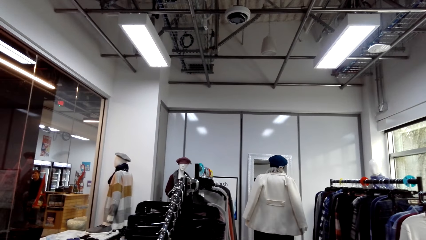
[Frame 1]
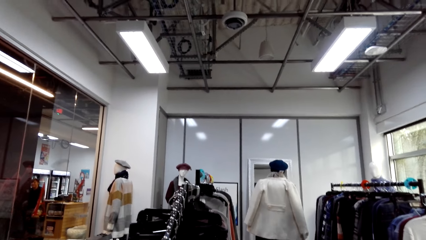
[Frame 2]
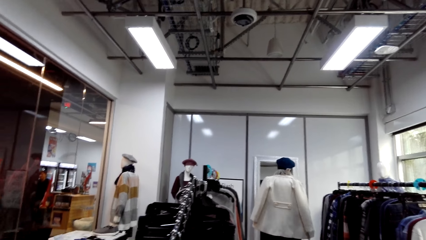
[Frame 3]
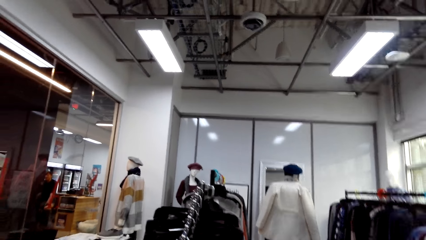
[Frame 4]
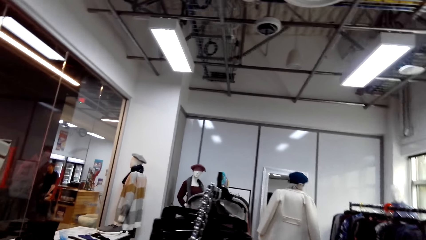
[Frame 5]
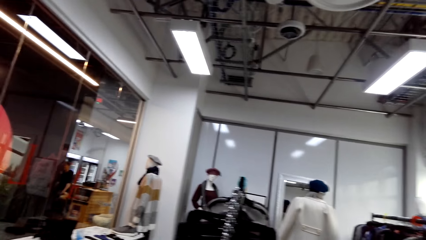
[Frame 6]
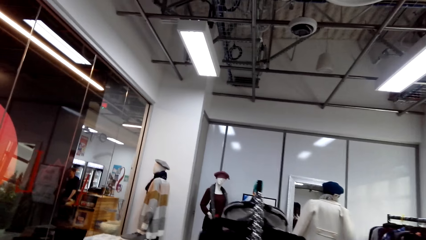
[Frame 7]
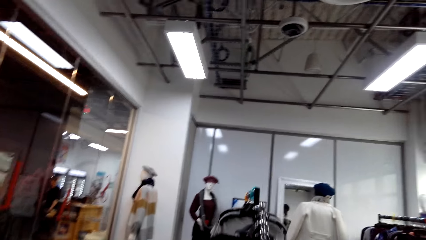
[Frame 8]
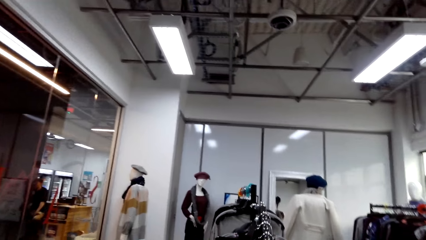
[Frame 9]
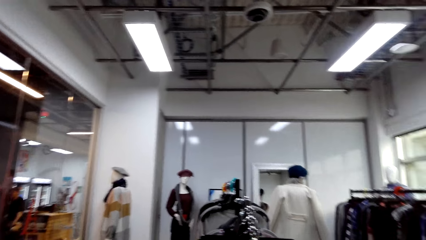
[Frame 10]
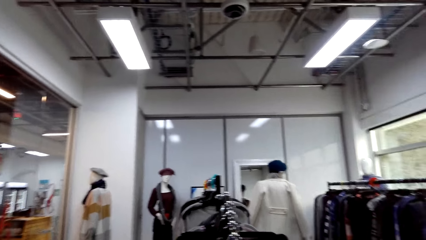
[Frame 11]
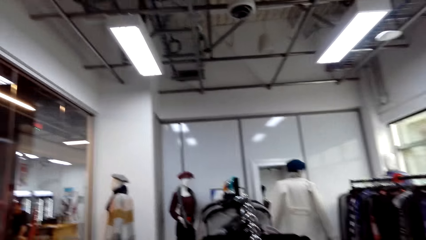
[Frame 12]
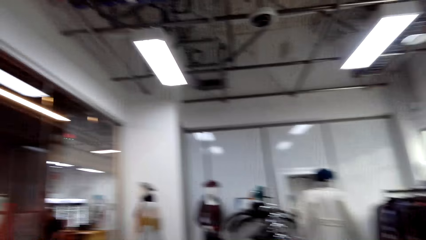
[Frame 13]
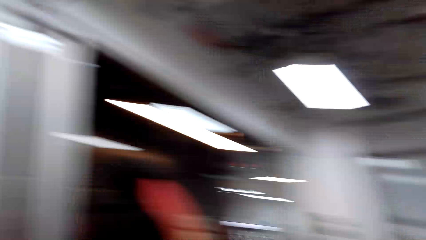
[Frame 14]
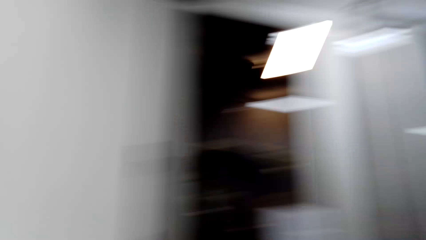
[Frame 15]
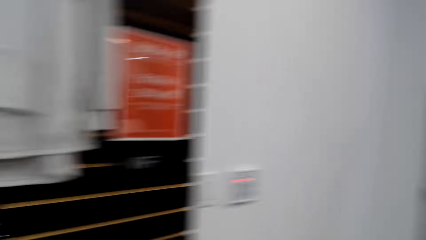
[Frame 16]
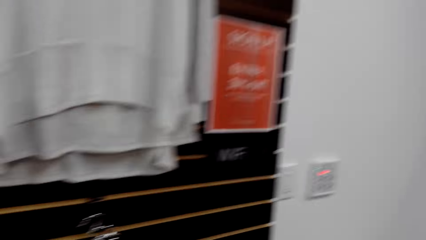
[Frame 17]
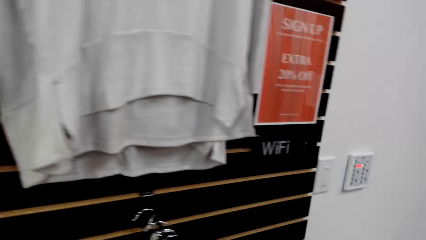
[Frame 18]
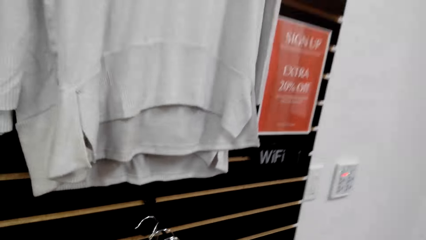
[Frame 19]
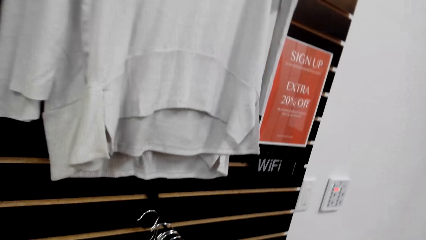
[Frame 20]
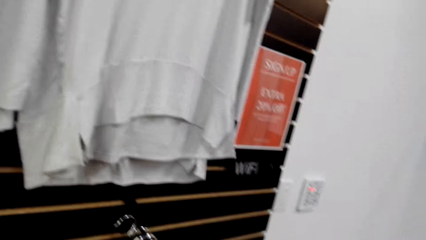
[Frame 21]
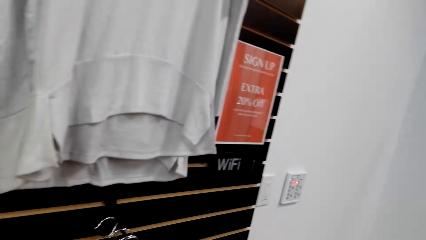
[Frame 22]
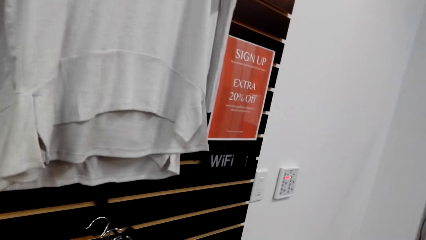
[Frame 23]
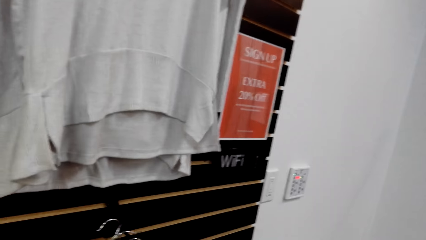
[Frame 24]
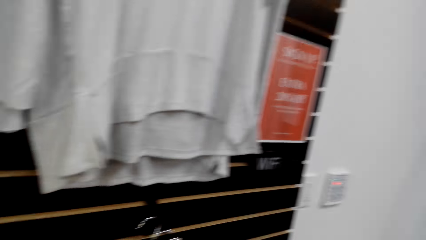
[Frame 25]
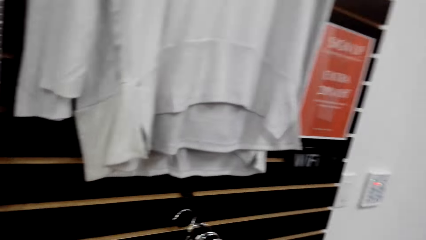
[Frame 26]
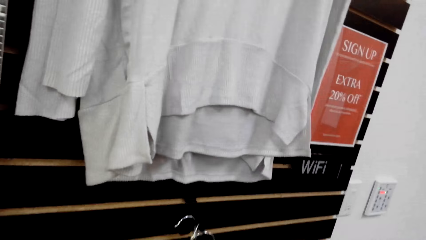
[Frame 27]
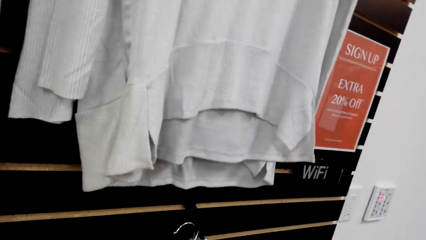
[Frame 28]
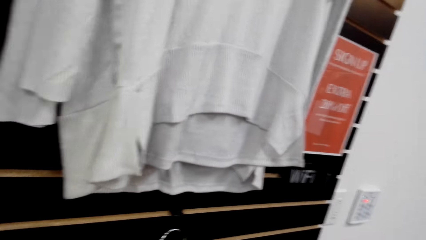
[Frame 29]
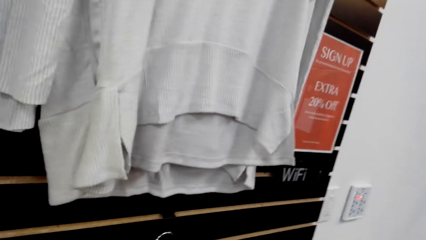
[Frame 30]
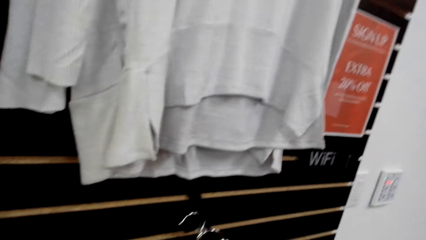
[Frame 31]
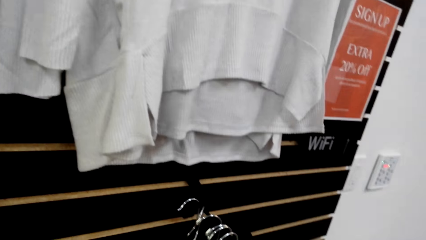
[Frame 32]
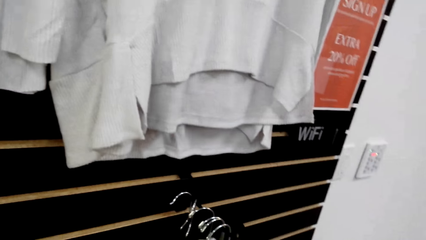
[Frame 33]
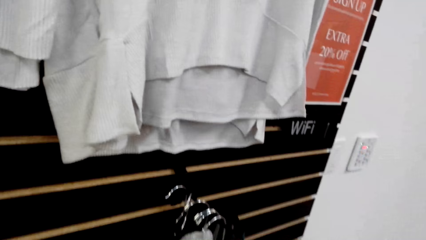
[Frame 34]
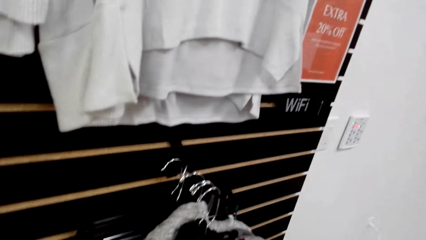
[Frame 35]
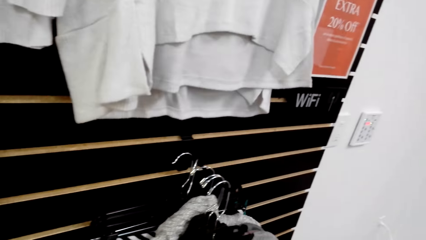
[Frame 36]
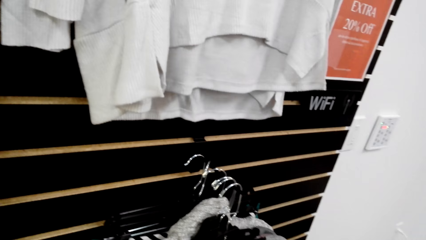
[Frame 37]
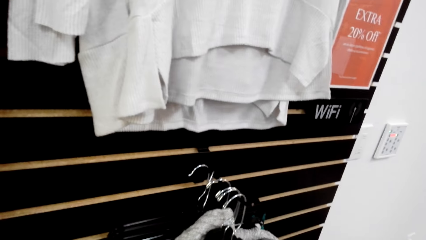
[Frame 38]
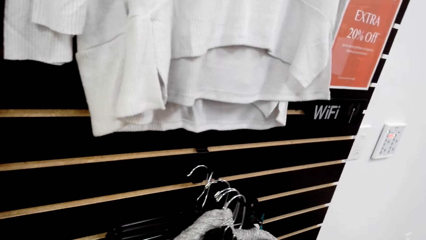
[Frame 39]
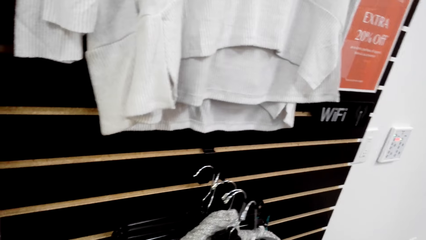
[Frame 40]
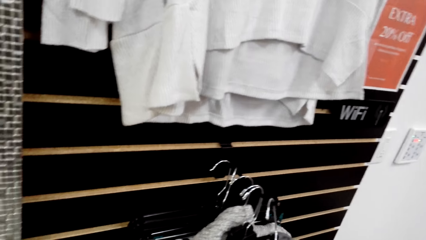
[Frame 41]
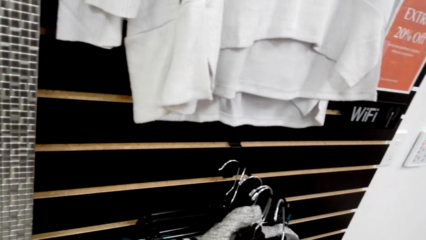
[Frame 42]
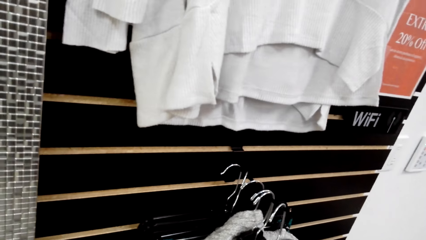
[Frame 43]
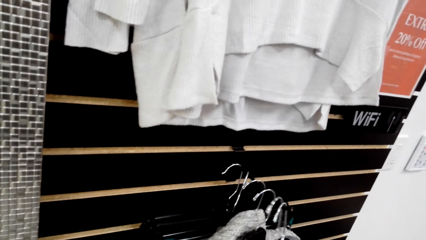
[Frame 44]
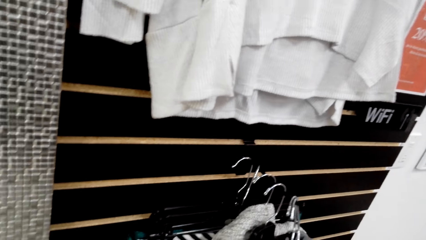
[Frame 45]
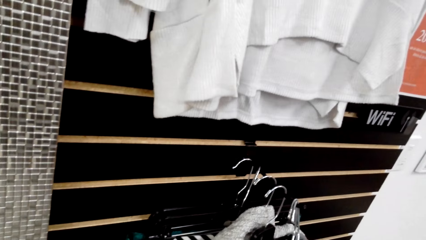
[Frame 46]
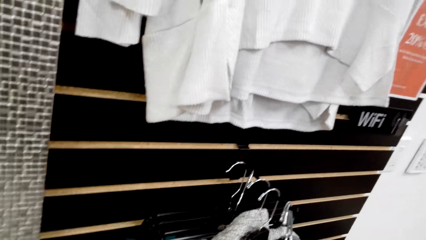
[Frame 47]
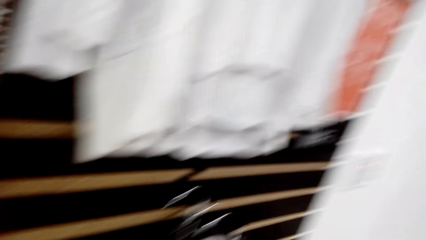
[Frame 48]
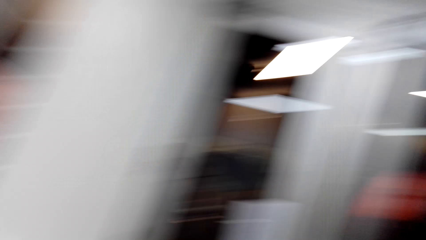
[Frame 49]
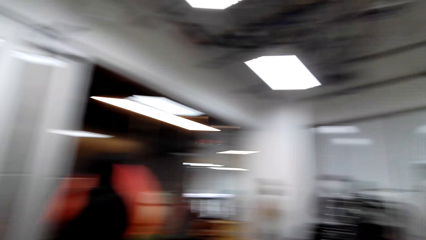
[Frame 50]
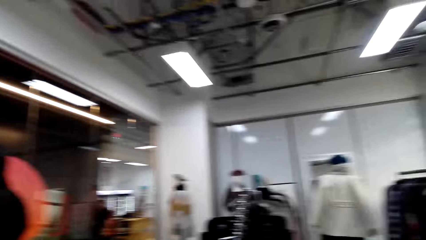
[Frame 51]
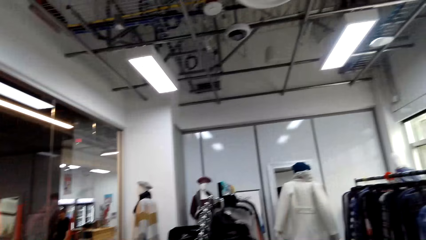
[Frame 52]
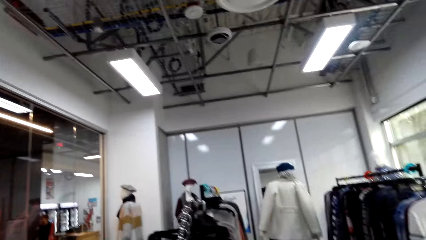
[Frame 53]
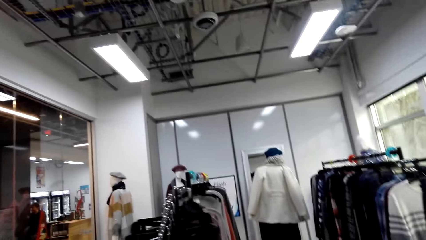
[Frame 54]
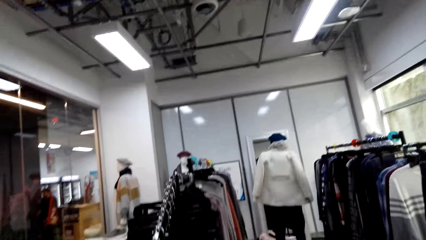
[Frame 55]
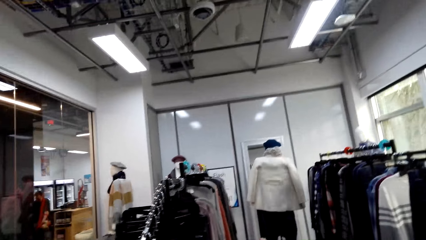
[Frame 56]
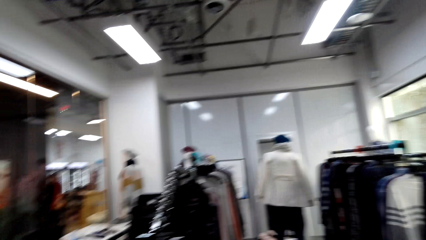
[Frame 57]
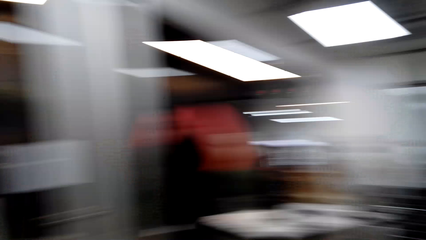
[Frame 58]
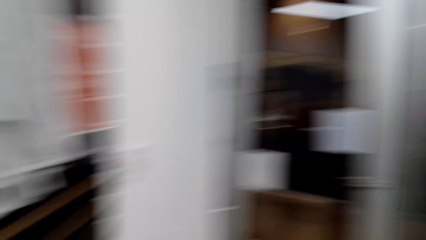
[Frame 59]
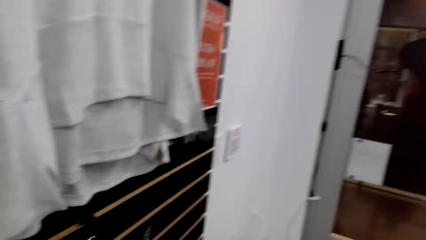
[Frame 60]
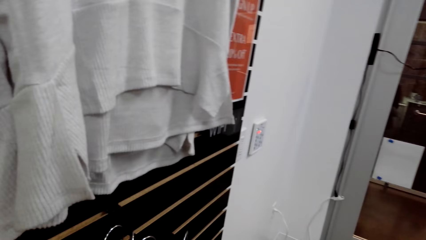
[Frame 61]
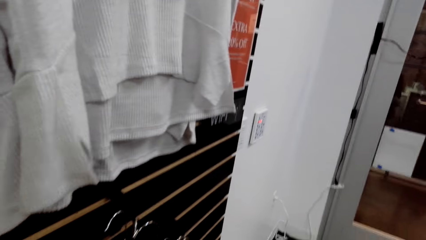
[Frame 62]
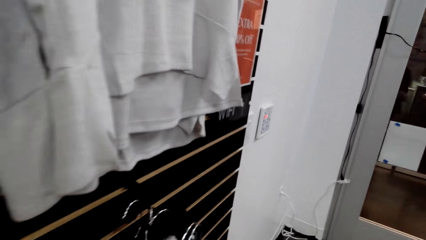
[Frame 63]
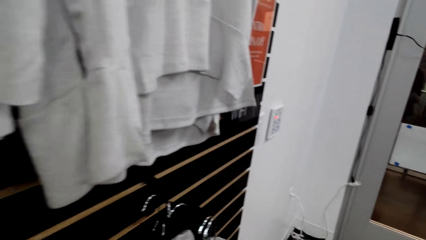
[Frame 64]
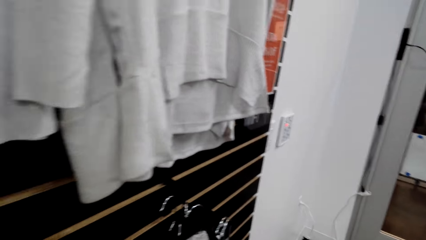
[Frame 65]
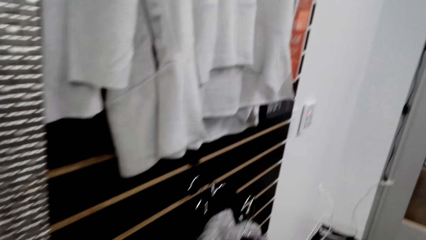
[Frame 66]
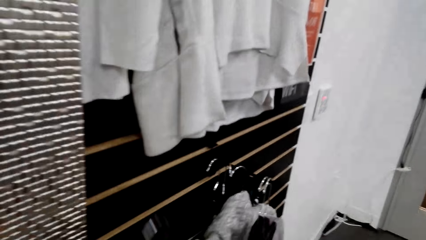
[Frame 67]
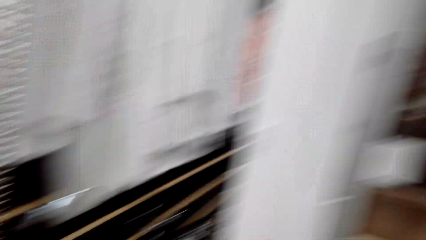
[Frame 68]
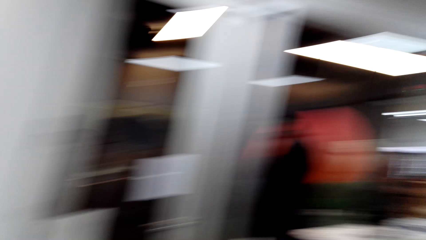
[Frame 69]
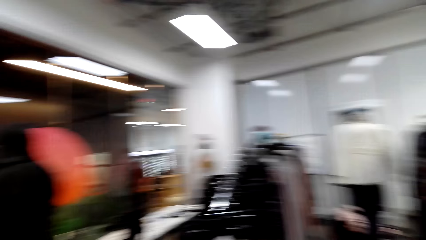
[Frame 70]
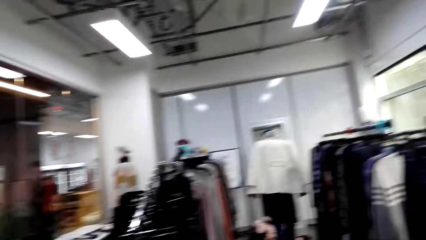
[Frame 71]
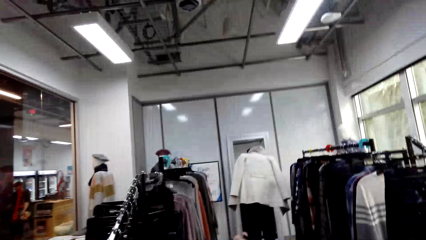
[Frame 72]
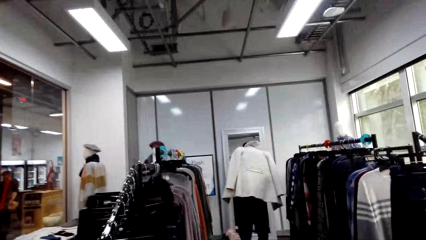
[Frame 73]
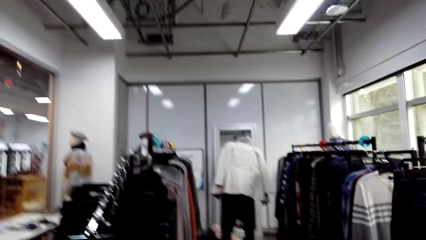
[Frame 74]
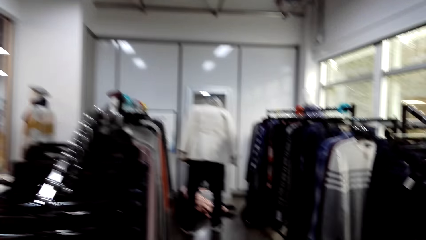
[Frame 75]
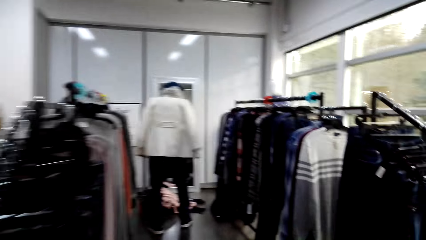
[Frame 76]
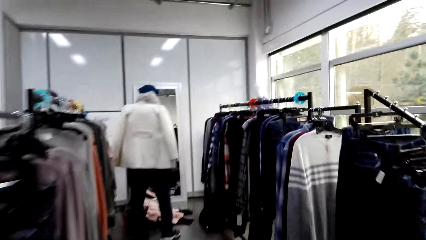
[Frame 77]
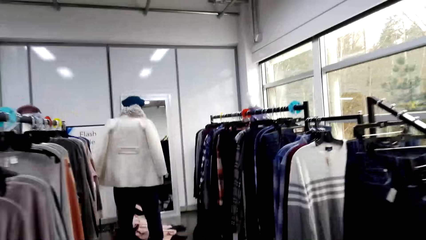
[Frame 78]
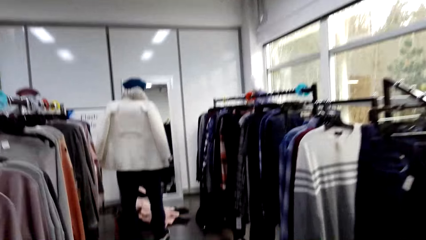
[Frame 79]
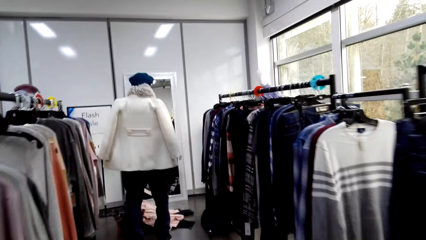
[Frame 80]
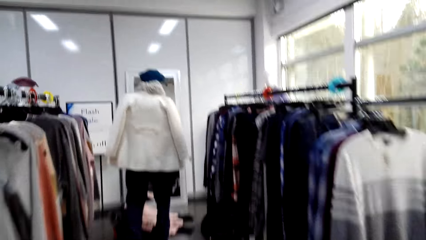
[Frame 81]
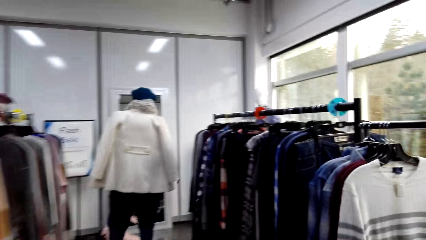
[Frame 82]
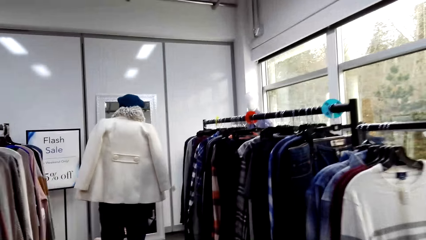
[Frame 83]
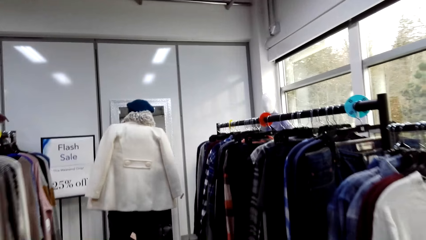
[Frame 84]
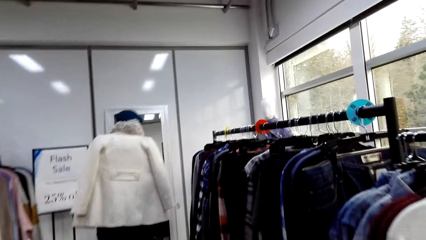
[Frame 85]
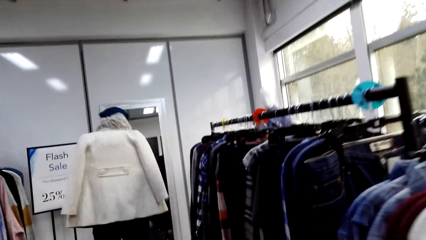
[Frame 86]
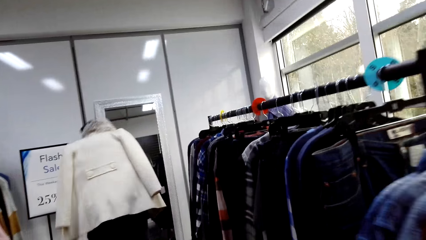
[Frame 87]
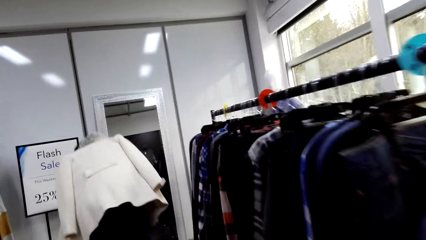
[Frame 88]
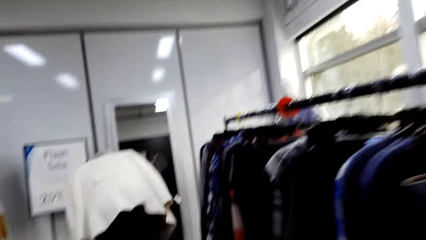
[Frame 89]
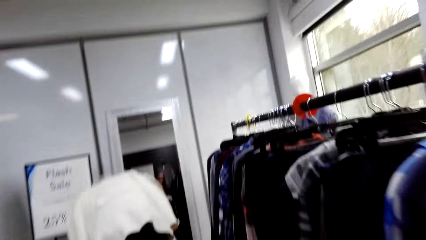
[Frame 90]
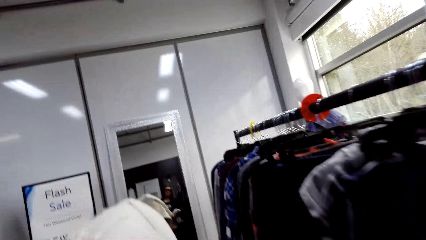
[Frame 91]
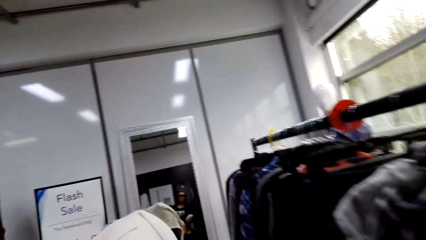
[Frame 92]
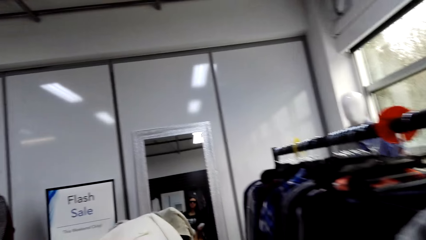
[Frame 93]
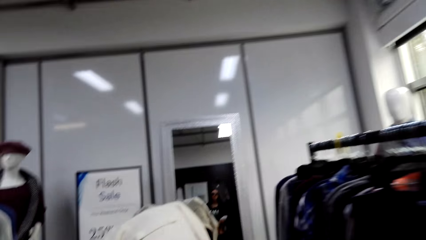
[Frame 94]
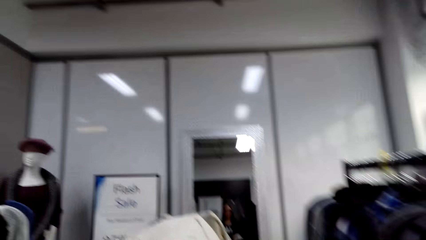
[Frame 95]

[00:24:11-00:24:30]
The camera wearer looks around the boutique. They look at the hangers on a hanging line. They look around the boutique. They look at a person. They look at the hangers on the hanging line. They look at the person. They walk around the shop. They walk towards the person.
